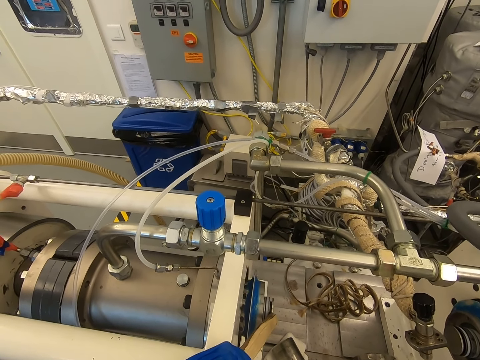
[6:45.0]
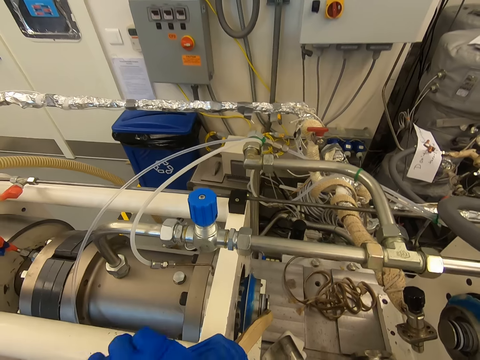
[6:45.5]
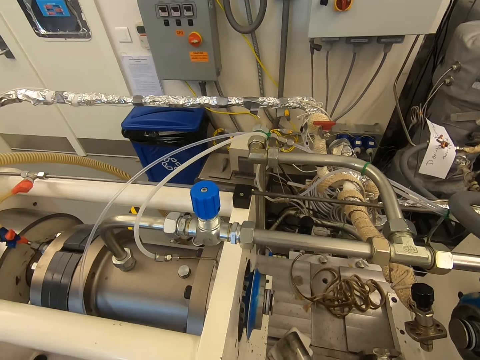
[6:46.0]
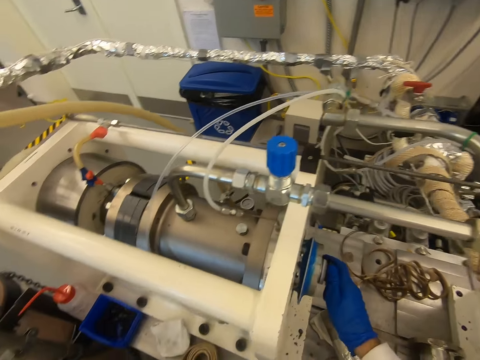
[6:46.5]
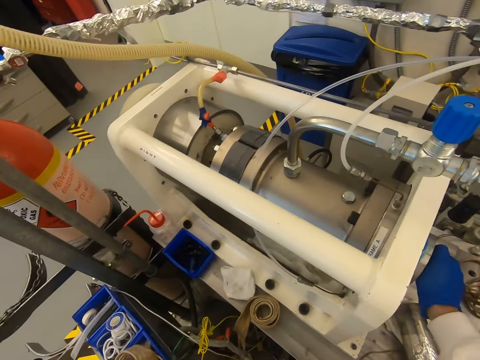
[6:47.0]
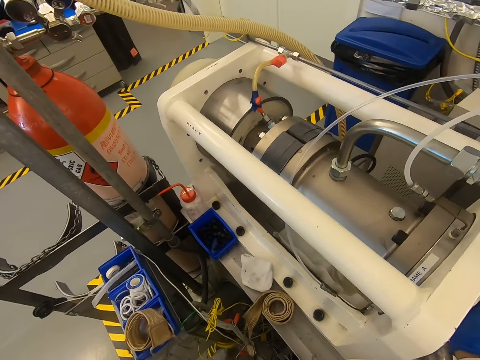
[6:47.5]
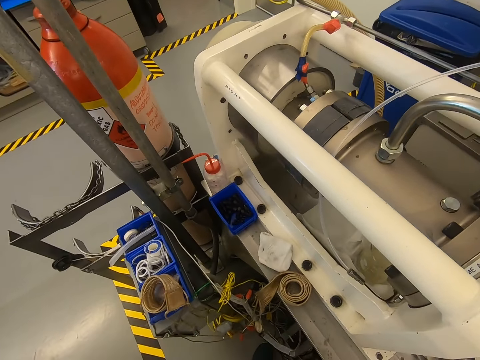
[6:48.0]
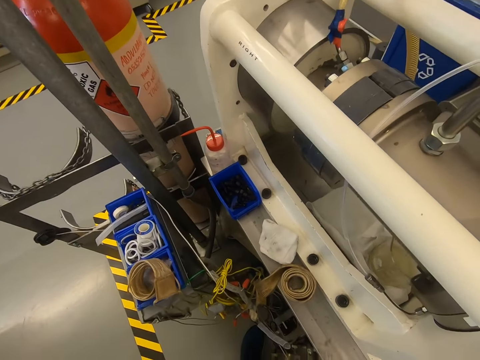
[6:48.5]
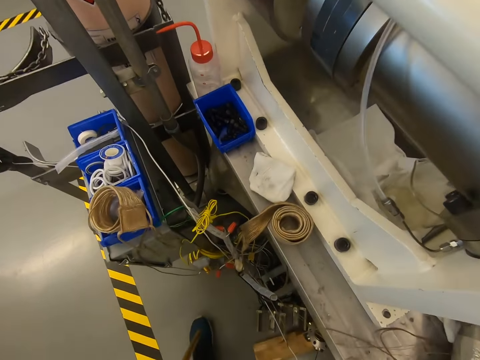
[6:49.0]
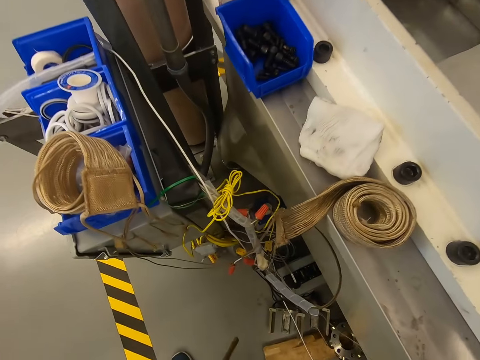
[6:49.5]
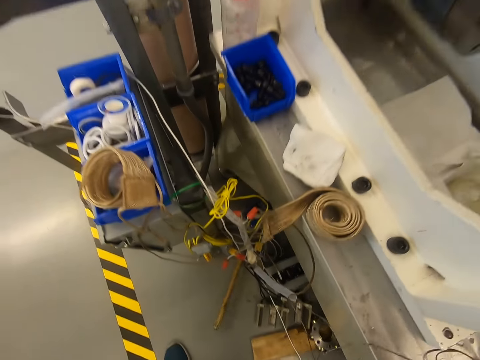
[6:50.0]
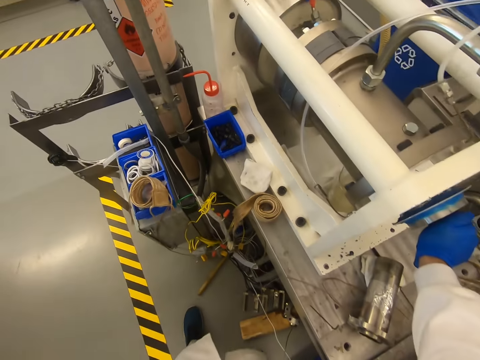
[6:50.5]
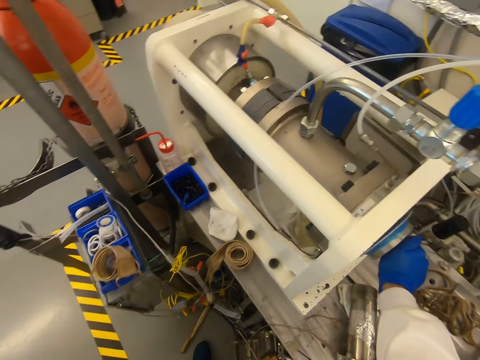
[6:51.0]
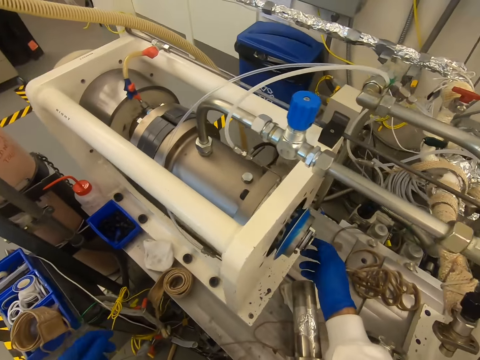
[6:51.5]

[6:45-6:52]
The camera wearer removes the rod from something. They touch something with the right hand. They try to open something. They look at something. They walk in the warehouse. They drop the rod on the floor. They try to open something.

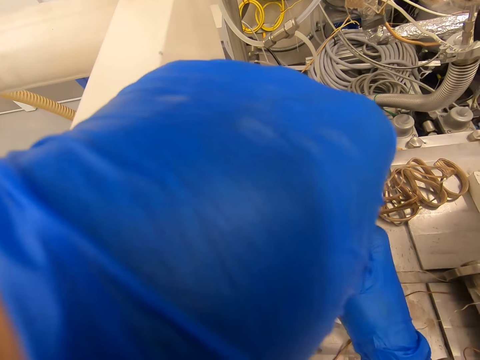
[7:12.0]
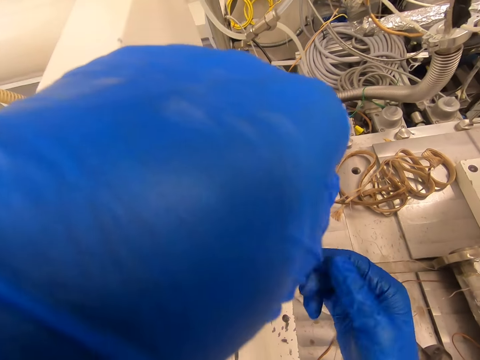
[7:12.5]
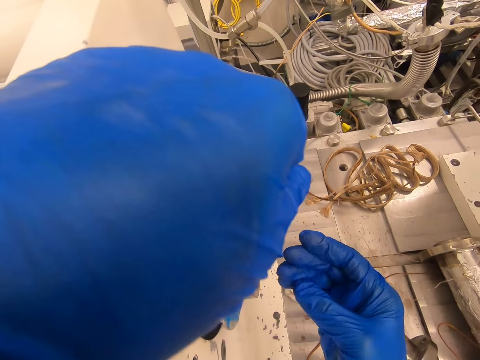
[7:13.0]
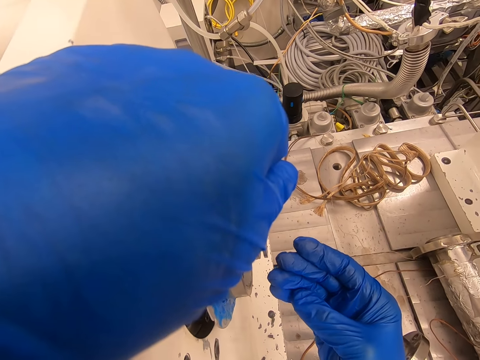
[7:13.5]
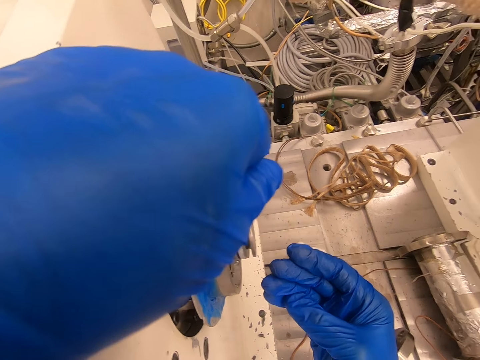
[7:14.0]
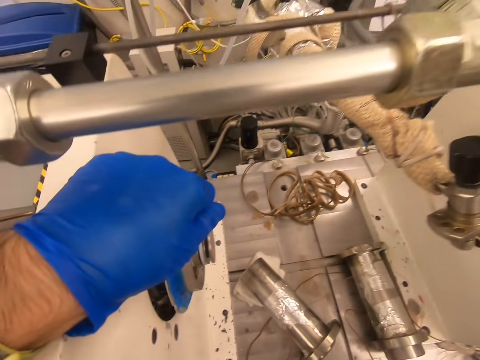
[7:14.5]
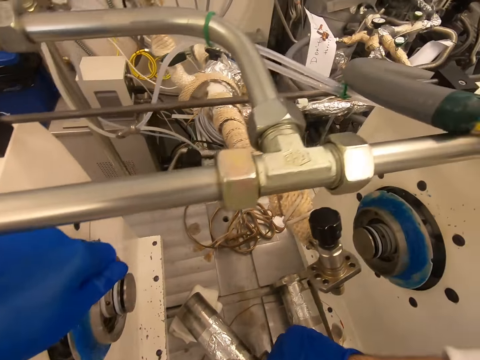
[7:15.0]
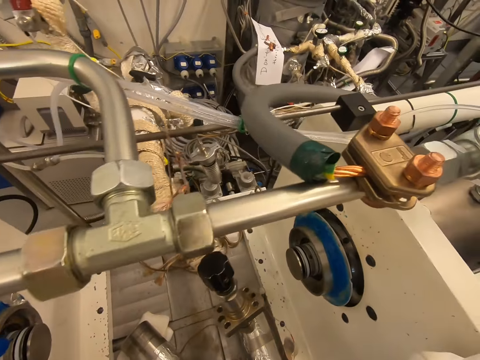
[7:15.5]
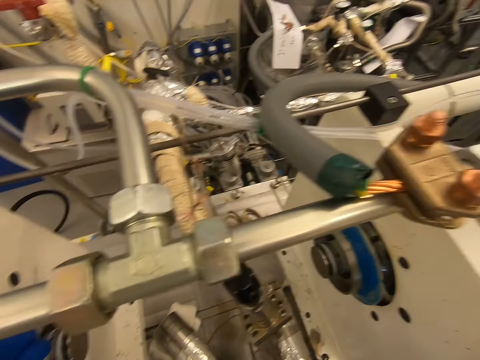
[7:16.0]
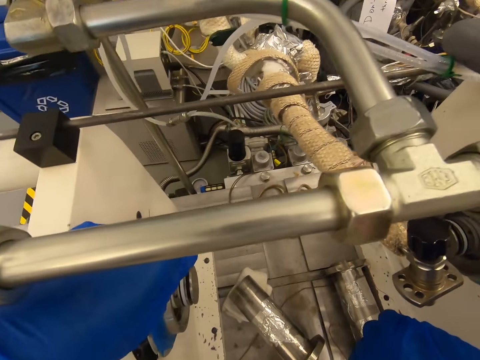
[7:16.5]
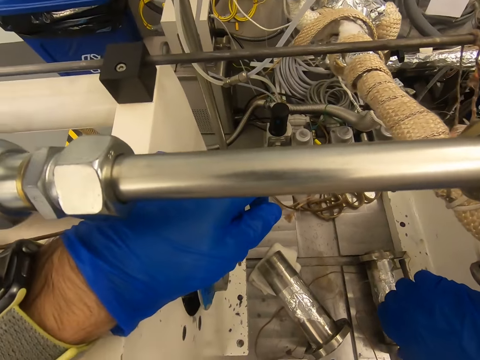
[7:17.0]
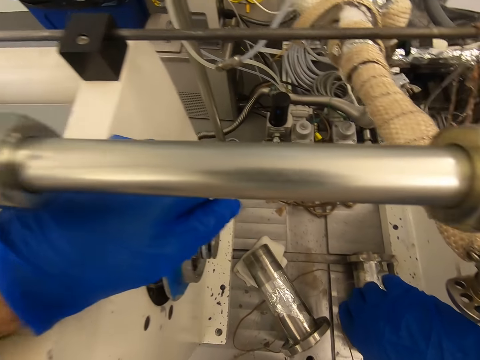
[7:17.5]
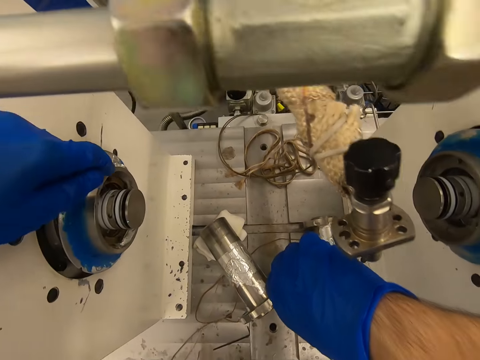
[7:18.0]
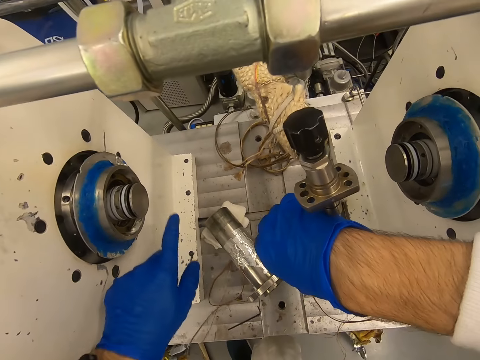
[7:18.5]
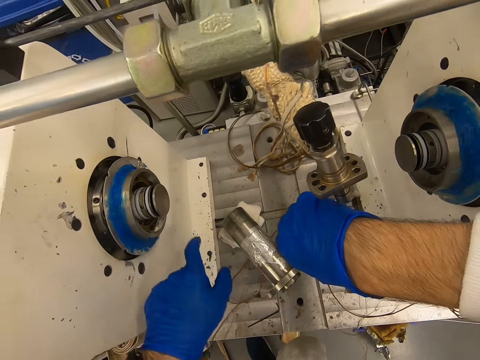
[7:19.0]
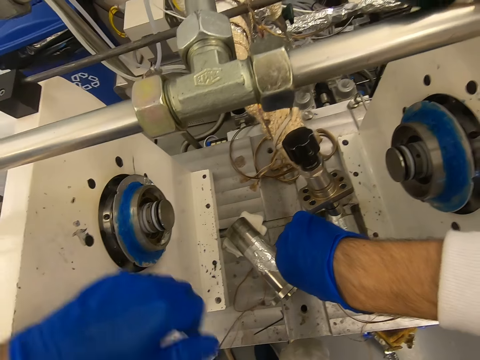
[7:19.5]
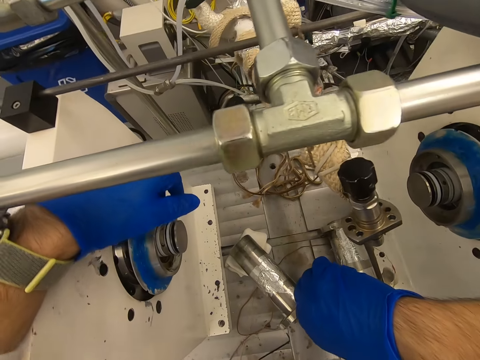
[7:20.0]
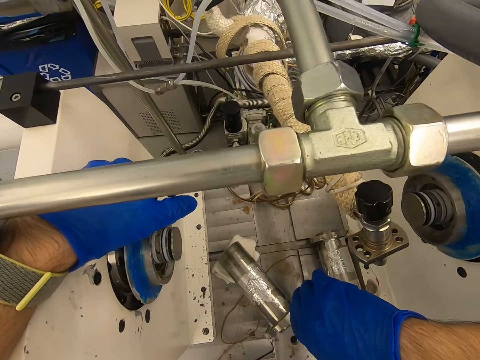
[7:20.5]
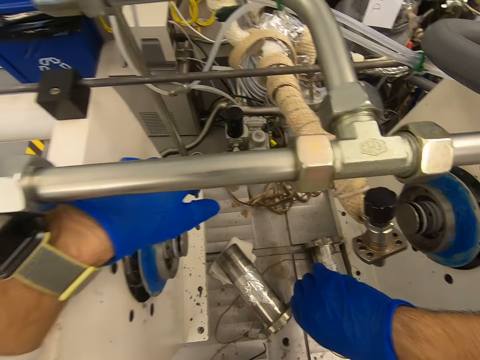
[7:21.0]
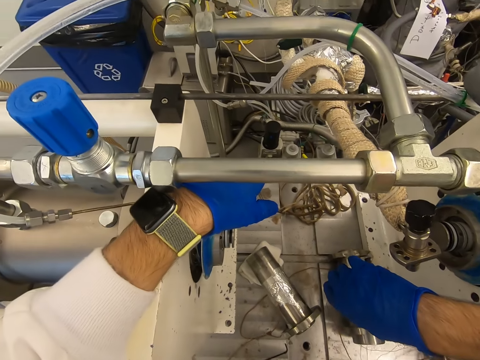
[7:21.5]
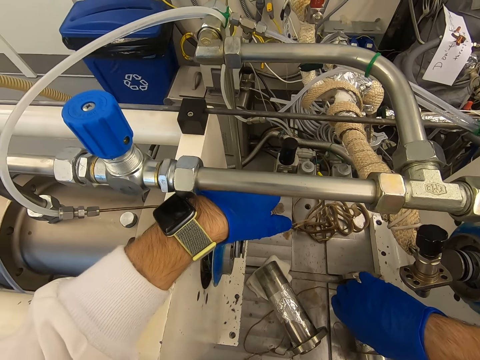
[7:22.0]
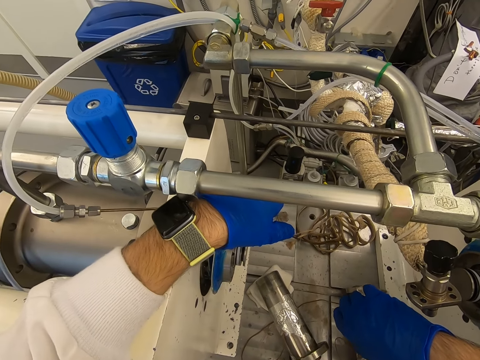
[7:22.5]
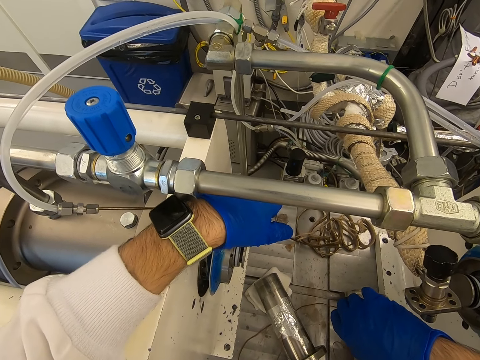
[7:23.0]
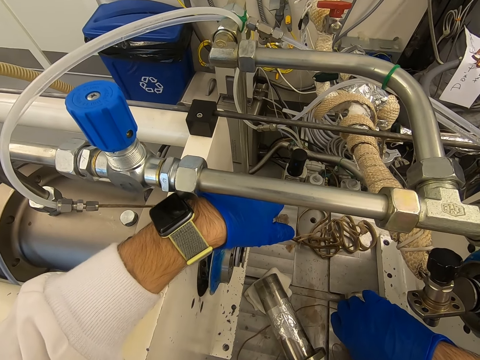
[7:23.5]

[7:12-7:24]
The camera wearer looks at the fingers. They look around. They touch the hub. They look at something.

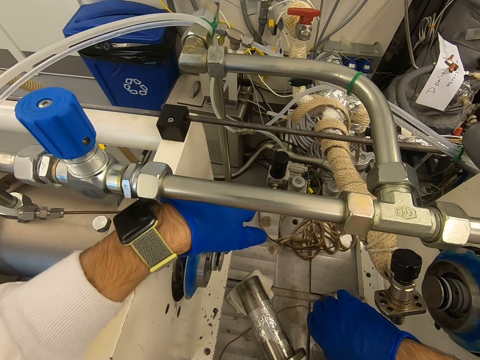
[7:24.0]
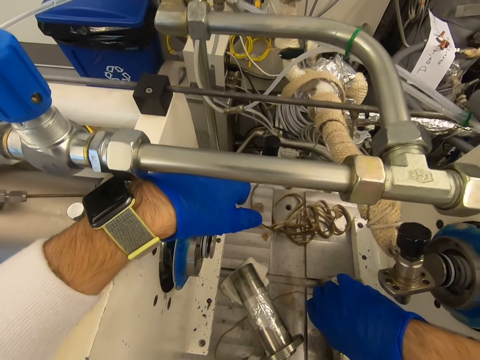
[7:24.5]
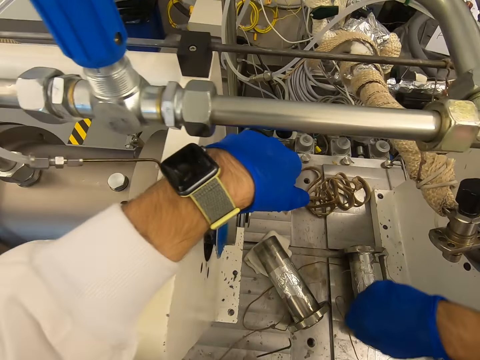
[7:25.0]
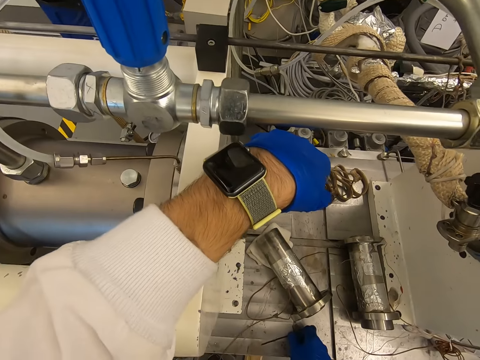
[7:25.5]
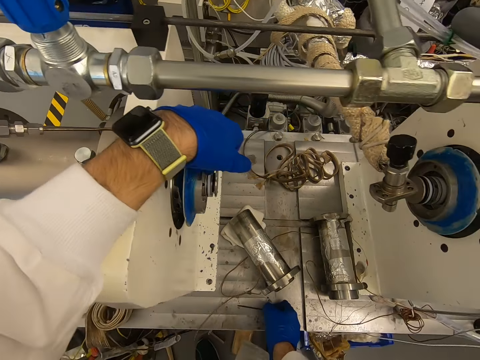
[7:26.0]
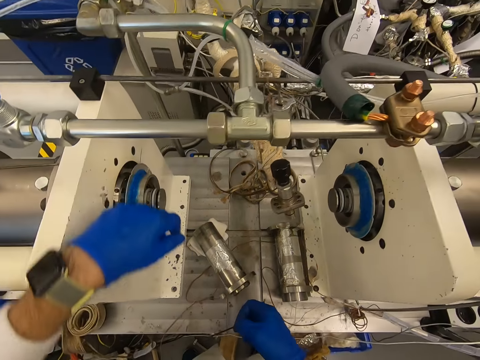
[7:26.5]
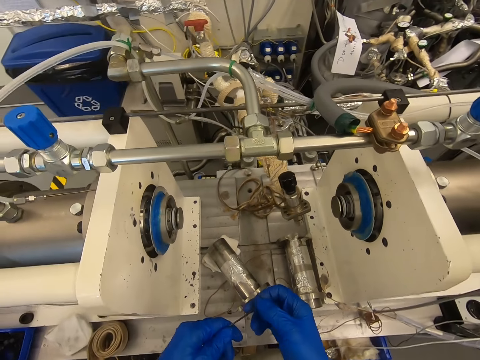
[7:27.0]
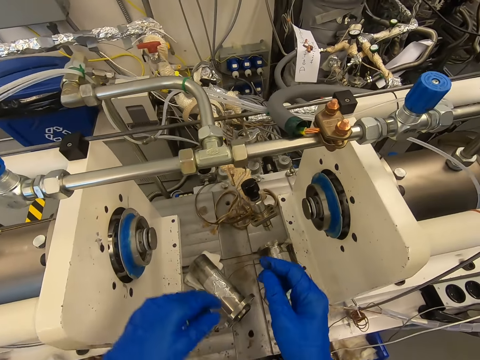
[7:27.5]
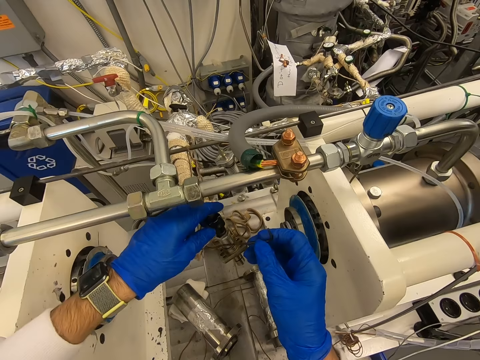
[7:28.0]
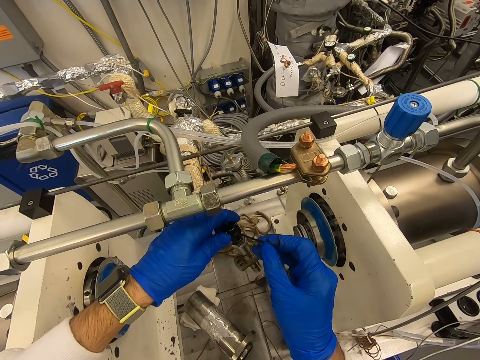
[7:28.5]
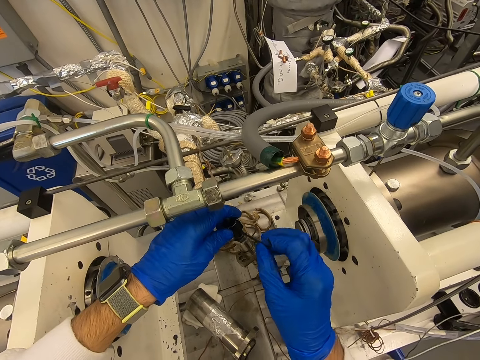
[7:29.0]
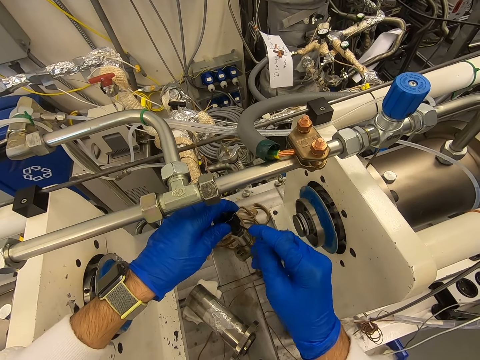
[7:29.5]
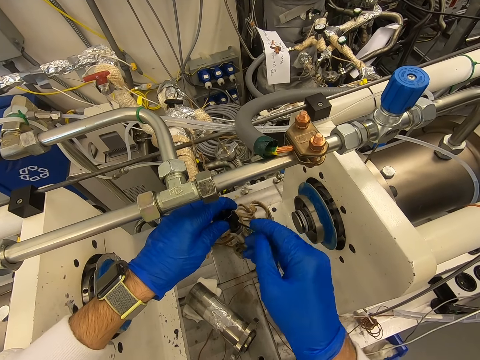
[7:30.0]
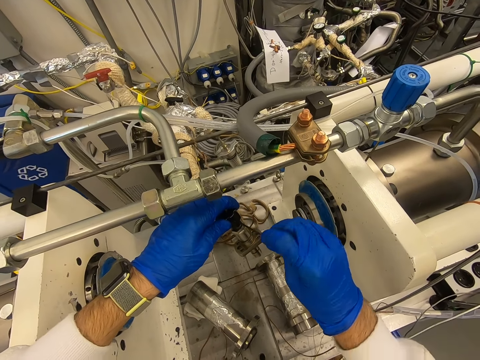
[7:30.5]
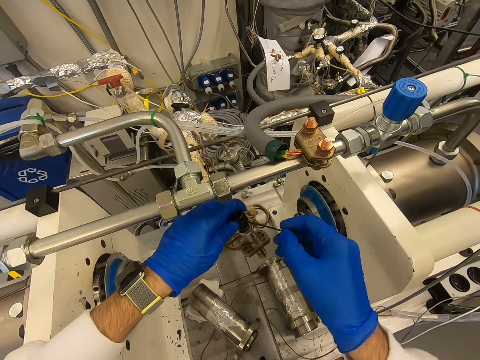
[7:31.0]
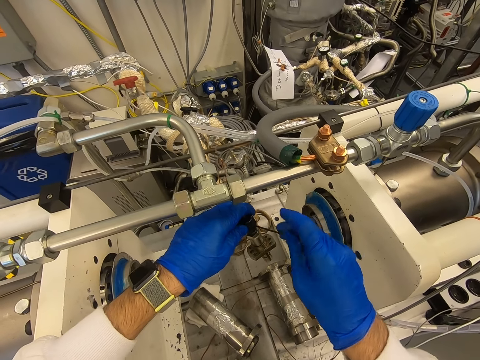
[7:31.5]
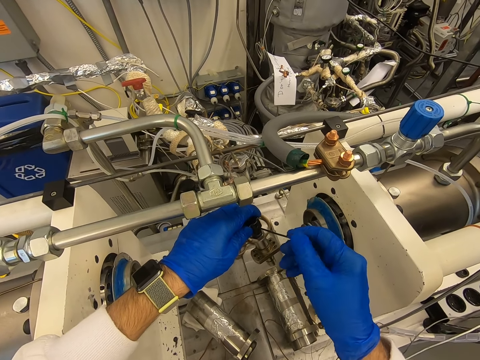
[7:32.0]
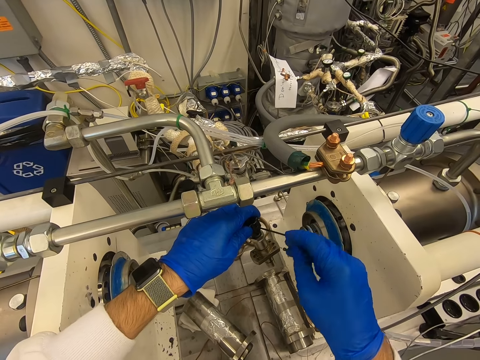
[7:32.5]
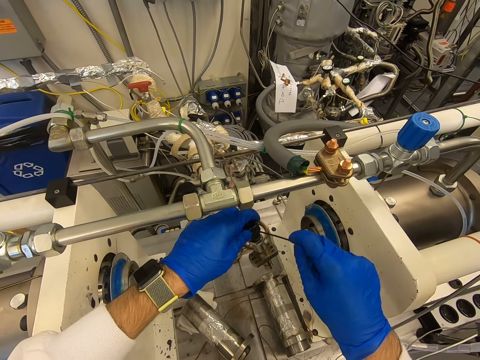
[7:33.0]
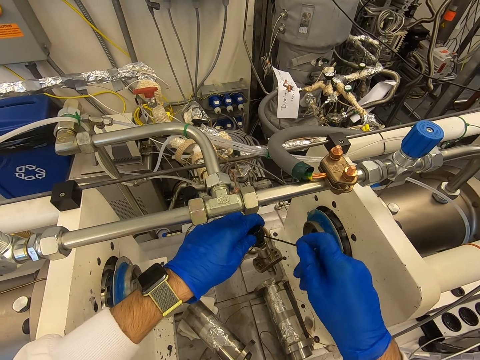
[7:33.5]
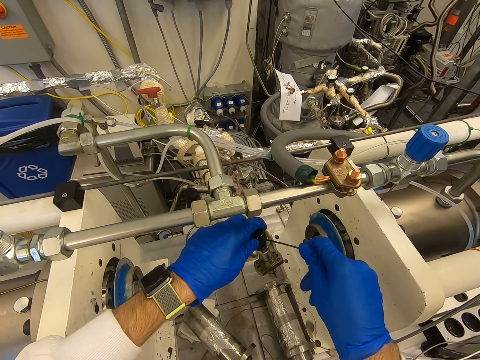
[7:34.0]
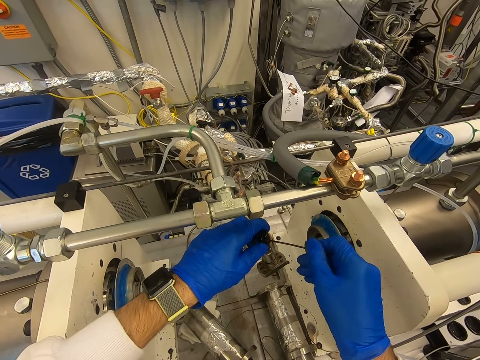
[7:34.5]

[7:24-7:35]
The camera wearer picks up a hex key. They touch the bolt. They open the bolt with the hex key. They adjust the bolt.
